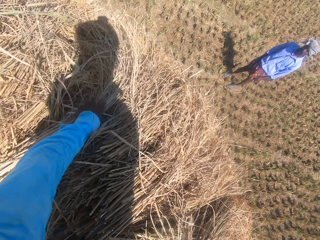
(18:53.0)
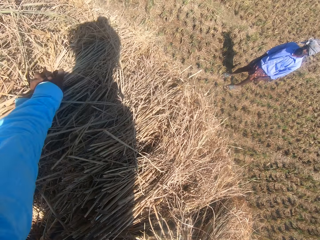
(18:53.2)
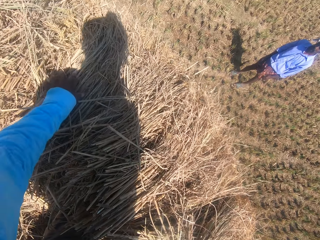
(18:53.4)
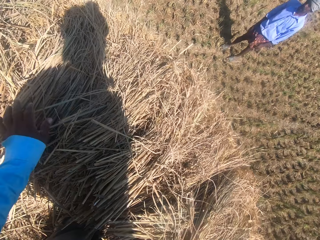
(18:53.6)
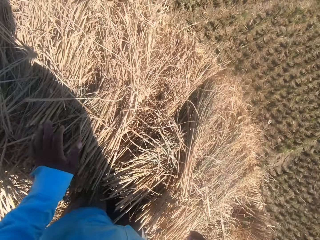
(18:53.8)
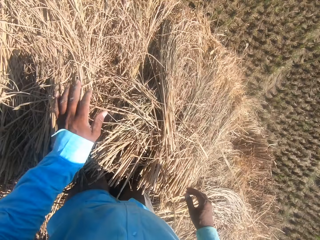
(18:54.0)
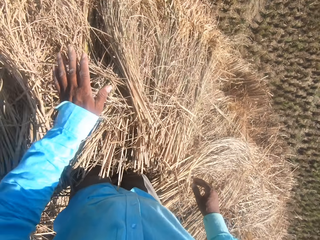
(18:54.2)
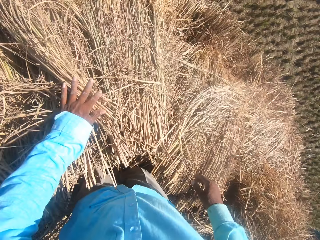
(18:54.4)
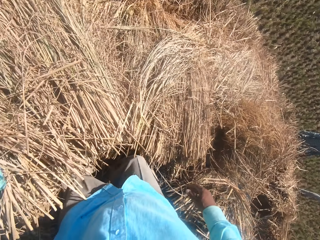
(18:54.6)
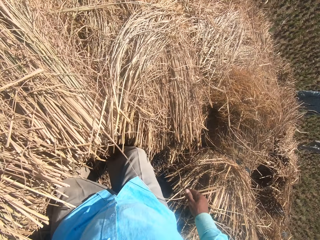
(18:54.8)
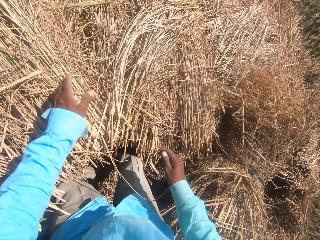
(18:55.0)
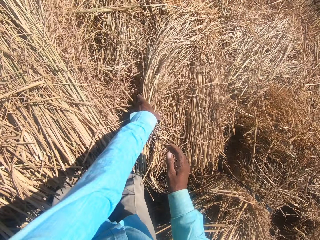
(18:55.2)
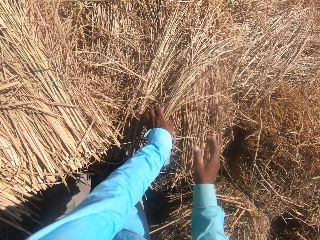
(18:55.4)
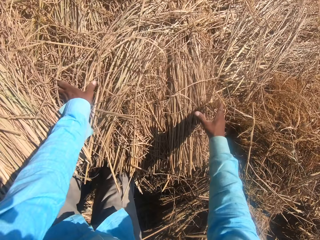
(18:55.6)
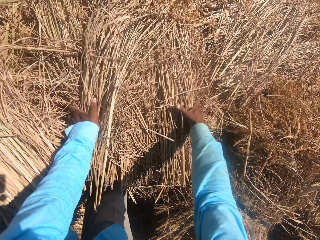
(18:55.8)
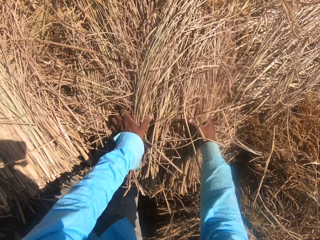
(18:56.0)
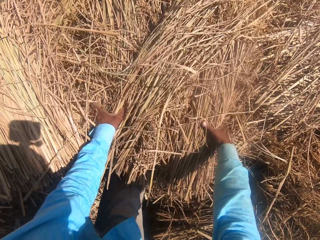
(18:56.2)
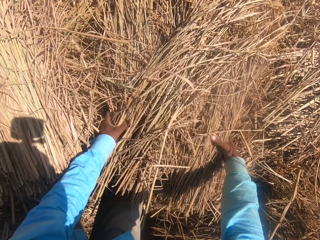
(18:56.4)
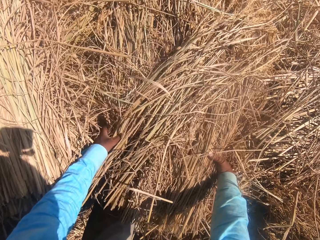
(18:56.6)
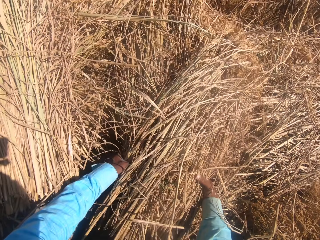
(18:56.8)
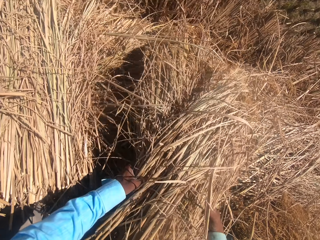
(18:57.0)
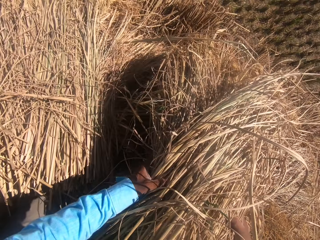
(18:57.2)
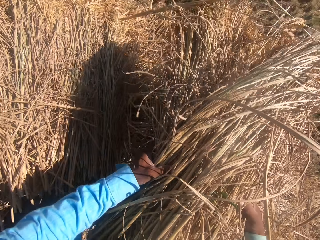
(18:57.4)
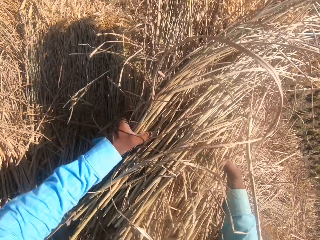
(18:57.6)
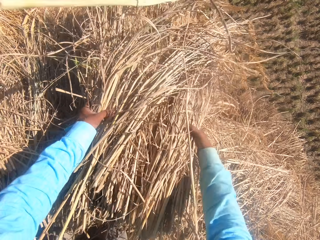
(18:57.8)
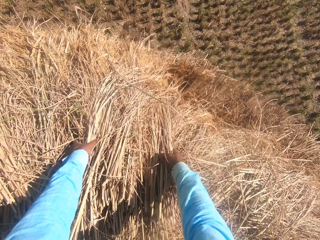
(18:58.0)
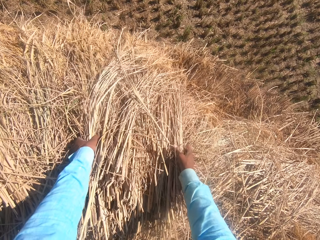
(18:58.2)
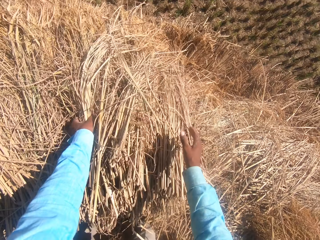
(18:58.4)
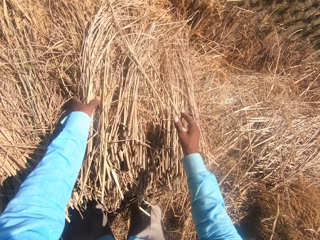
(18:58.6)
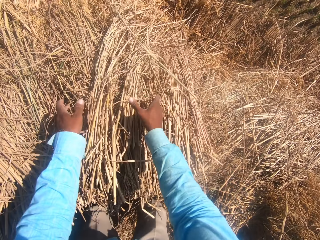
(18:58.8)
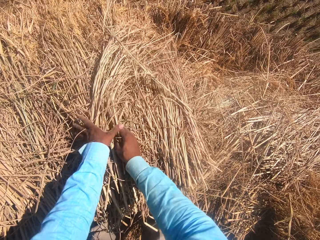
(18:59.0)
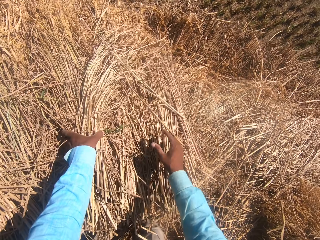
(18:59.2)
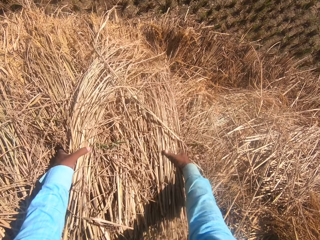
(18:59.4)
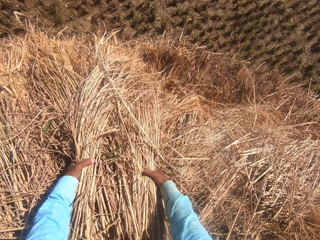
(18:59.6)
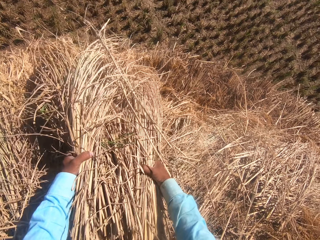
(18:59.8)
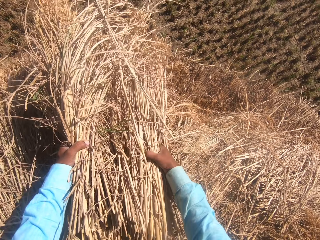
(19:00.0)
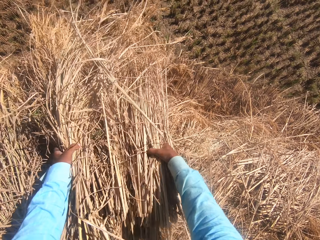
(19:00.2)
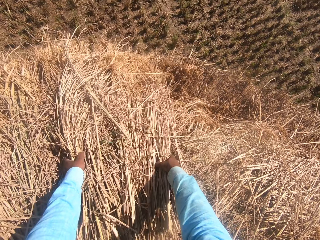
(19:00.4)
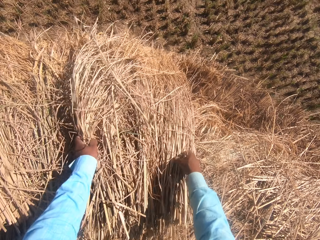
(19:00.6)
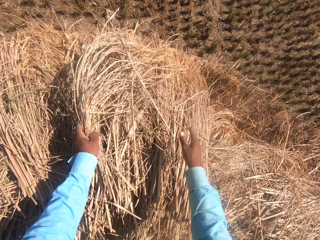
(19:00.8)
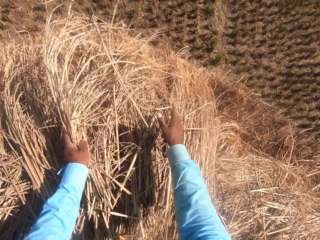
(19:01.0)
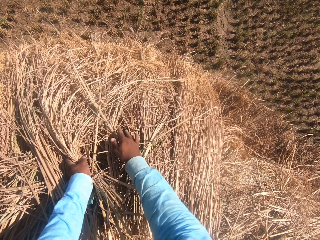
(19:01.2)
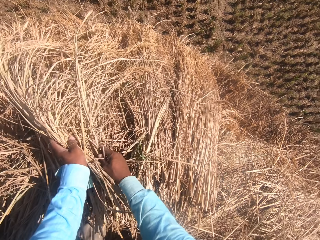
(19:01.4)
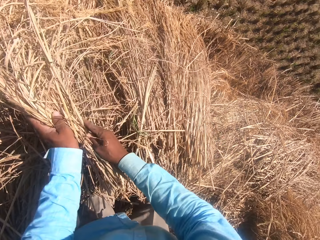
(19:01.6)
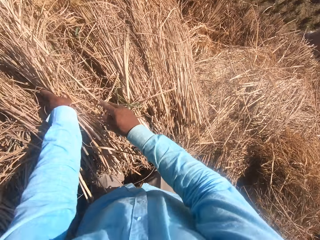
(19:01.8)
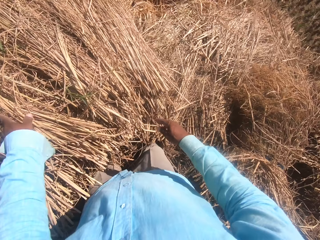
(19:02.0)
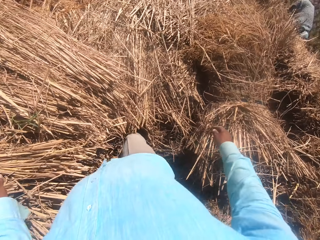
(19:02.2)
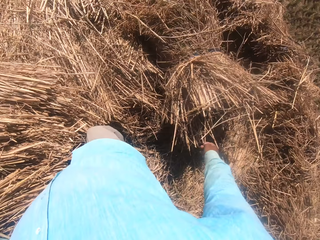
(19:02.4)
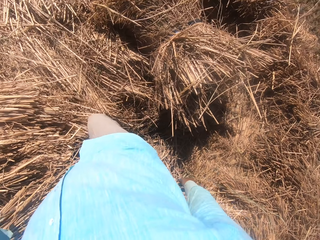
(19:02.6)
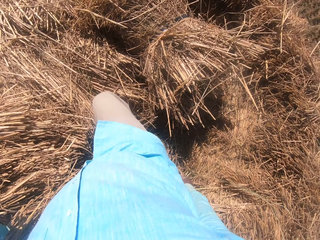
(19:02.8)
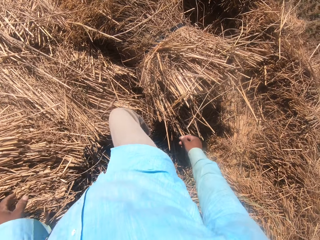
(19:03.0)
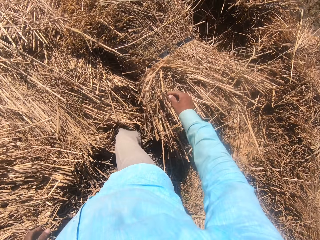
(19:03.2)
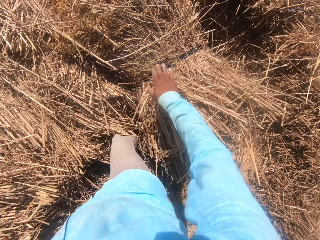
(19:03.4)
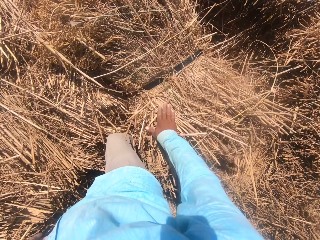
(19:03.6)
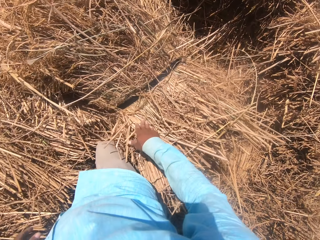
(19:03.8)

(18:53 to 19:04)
The camera wearer looks at a man. He spreads hay on the other. He turns to the right. He touches the hay with his left hand. He changes the position of multiple straws with both hands. He holds the hay. He lifts the hay from the other and places the hay on the other. He lifts the hay from the other and places the hay on the other. He spreads the hay on the other. He turns to the right.

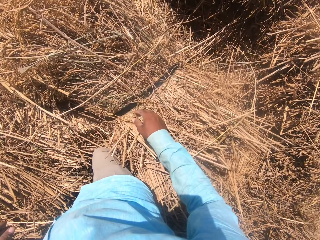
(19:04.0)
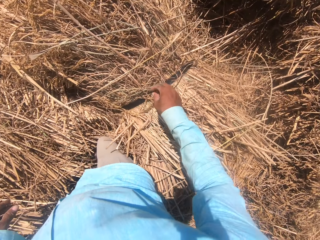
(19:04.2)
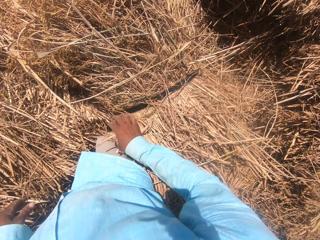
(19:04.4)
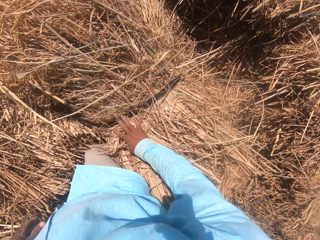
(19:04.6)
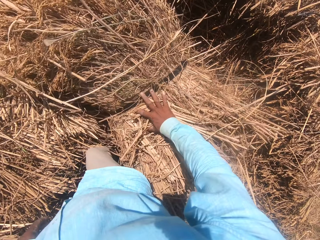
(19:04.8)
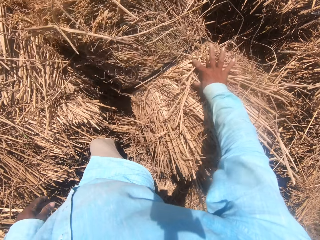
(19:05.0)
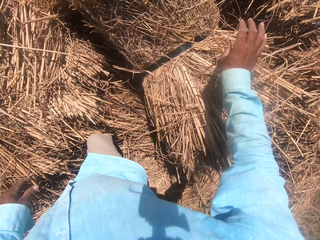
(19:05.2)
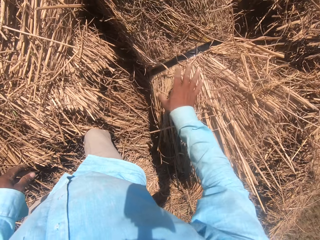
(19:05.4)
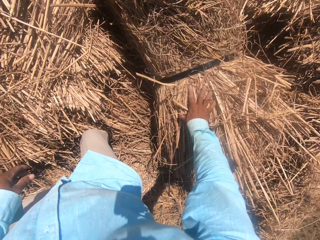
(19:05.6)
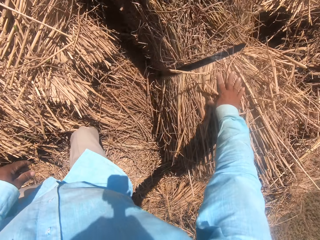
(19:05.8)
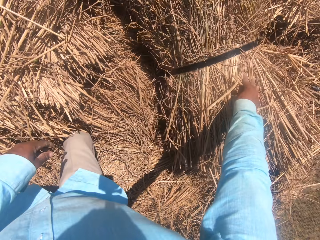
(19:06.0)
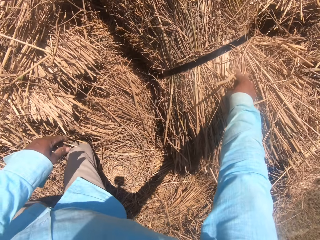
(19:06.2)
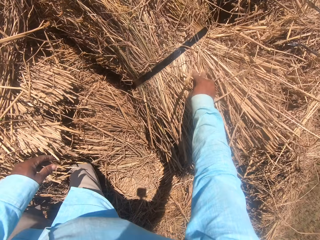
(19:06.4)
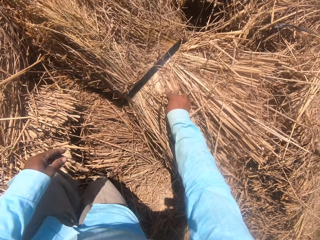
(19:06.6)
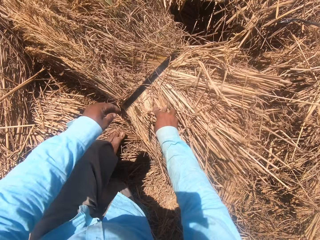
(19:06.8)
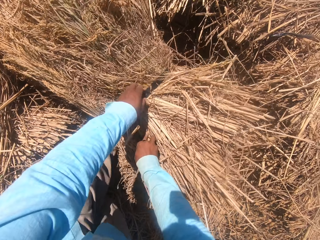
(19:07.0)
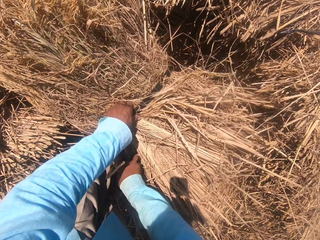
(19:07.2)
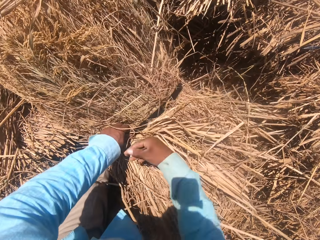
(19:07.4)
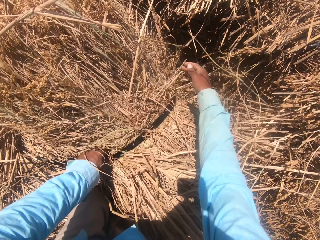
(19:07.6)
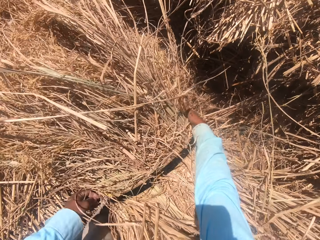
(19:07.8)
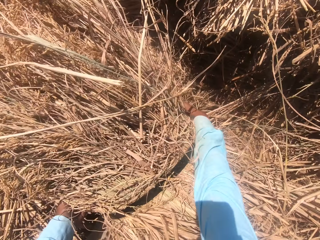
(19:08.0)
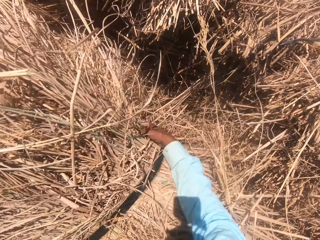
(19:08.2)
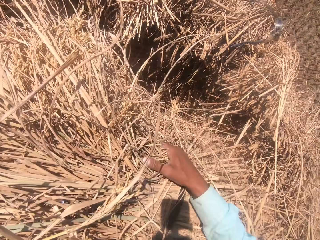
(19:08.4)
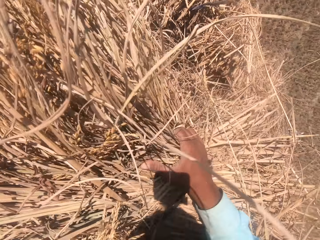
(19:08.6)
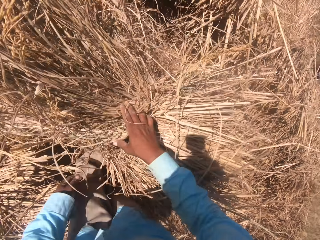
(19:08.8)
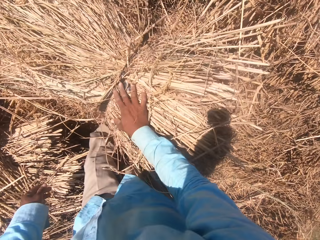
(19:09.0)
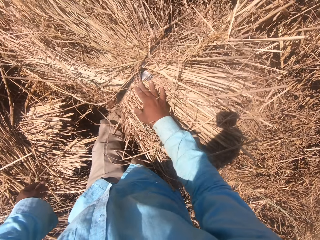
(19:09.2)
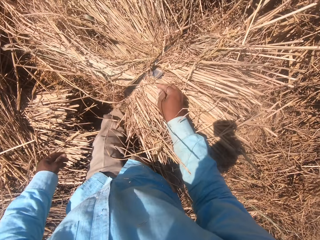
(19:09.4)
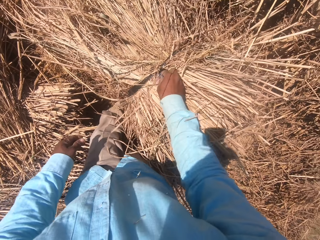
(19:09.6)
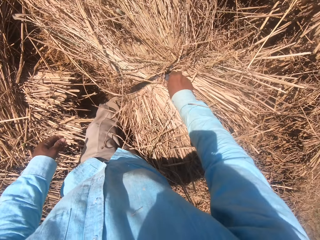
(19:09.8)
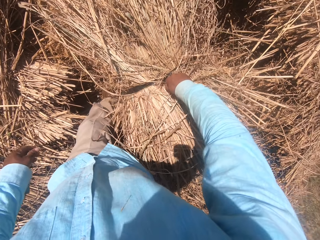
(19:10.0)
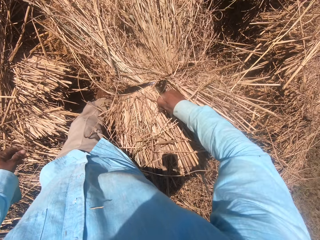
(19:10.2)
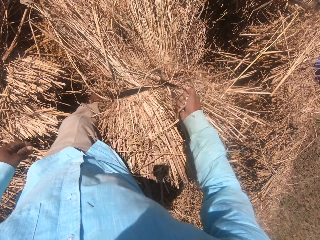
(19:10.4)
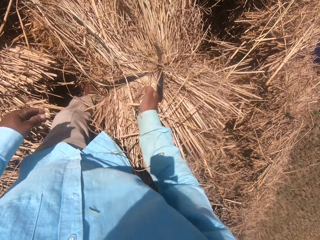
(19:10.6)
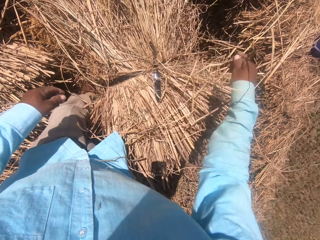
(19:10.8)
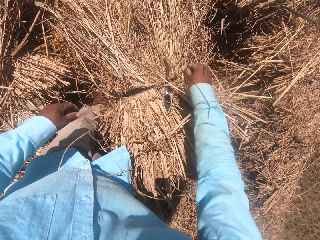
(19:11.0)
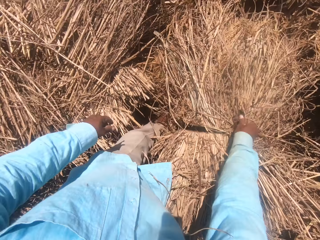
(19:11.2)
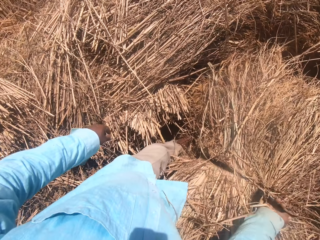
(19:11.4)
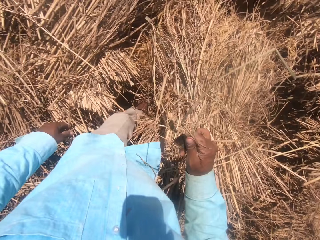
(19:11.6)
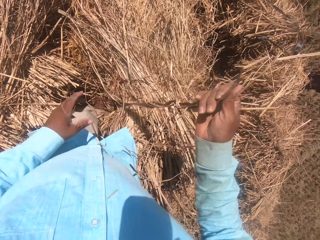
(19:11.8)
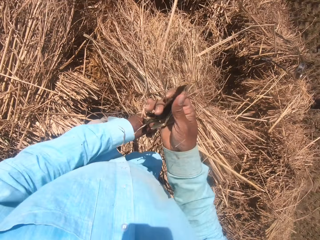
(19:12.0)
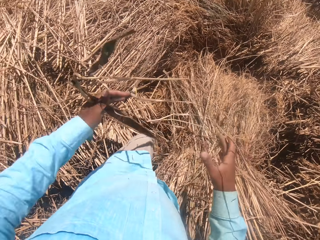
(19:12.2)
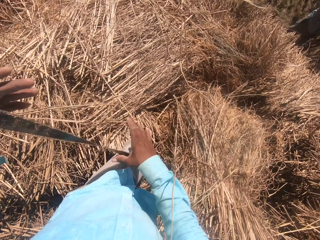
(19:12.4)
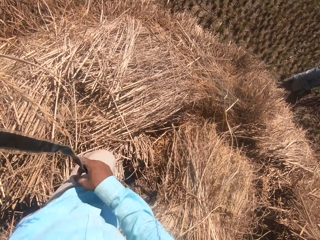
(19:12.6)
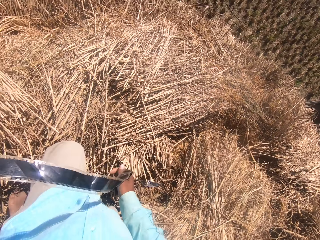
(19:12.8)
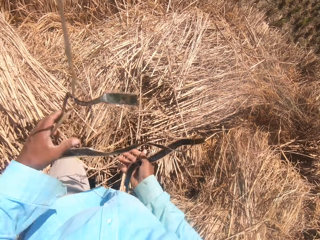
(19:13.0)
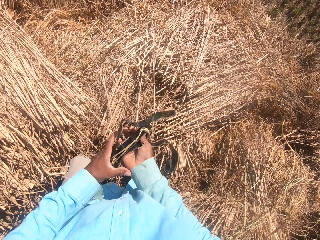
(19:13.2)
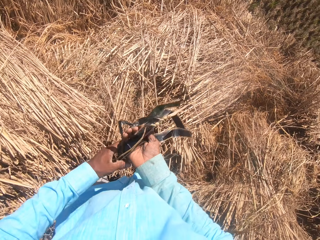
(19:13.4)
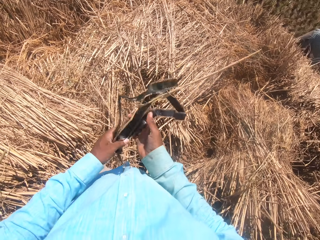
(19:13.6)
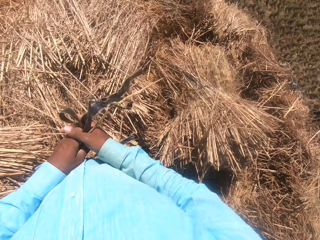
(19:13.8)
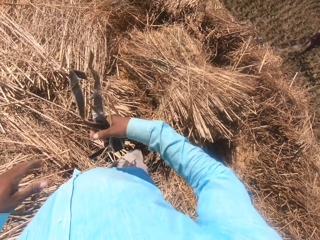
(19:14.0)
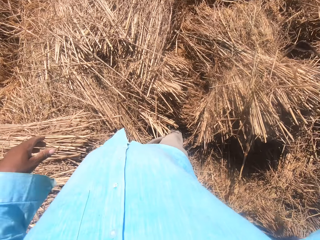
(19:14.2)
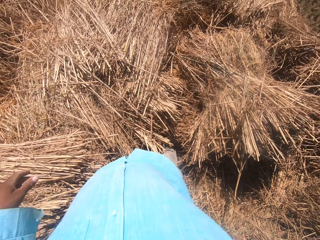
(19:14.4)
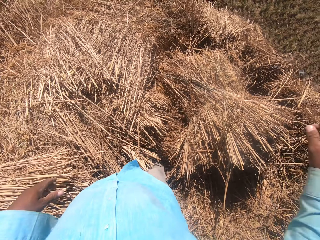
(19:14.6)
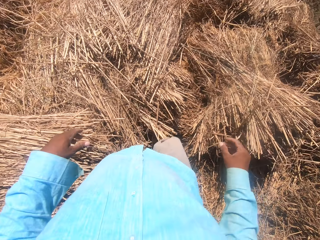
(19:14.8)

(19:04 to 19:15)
The camera wearer touches hay with his right hand. He adjusts a bundle of straw with both hands. He rolls the hay on the other. He holds a hay rope with his left hand. He rolls the hay on the other. He lifts the hay from the other and drops the hay on the other. He unties the hay rope. He holds the hay rope with his left hand, pulls the hay rope from the hay, holds the hay rope with his right hand, folds the hay rope and throws the hay rope away.
